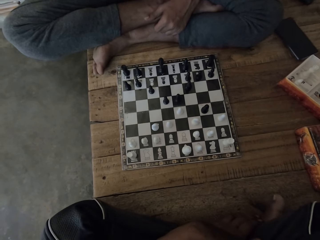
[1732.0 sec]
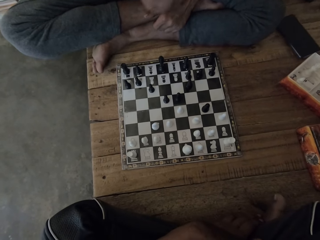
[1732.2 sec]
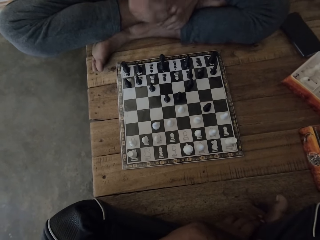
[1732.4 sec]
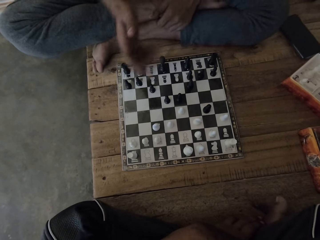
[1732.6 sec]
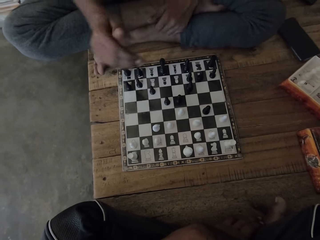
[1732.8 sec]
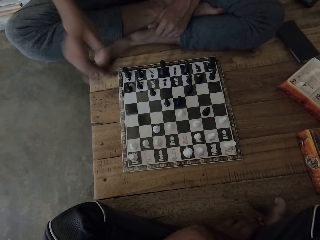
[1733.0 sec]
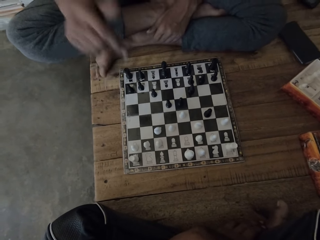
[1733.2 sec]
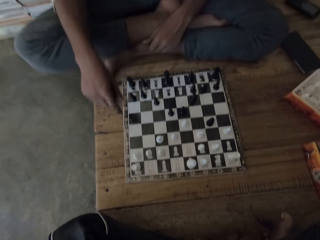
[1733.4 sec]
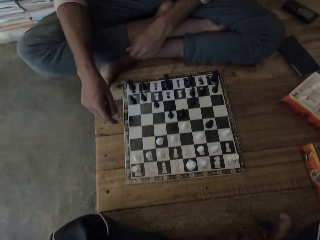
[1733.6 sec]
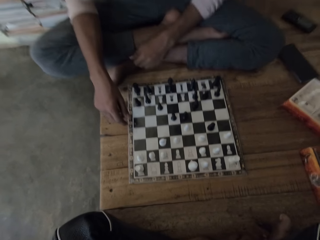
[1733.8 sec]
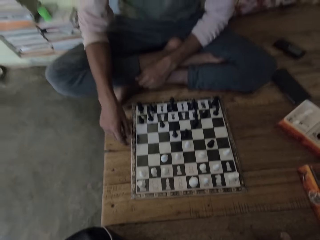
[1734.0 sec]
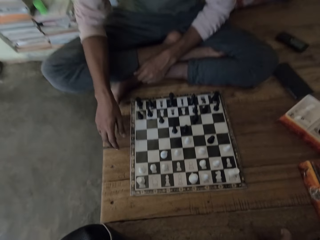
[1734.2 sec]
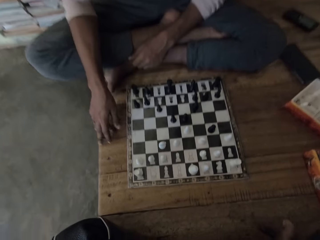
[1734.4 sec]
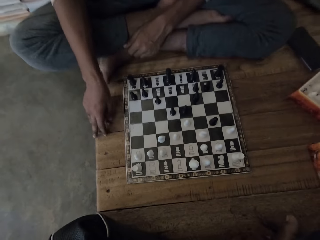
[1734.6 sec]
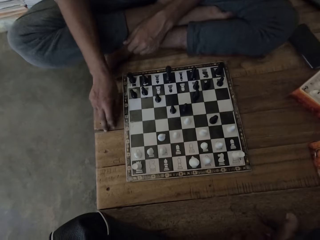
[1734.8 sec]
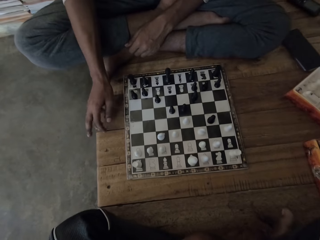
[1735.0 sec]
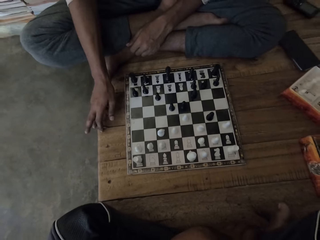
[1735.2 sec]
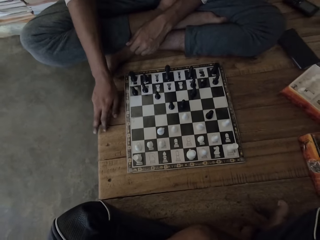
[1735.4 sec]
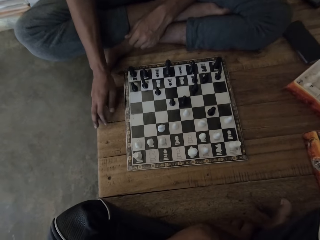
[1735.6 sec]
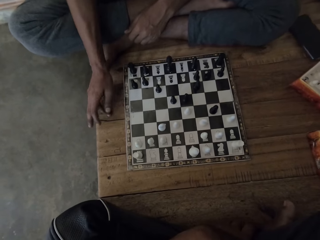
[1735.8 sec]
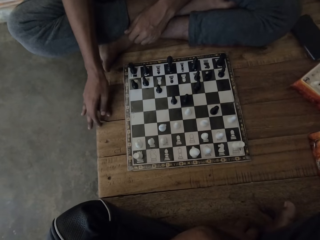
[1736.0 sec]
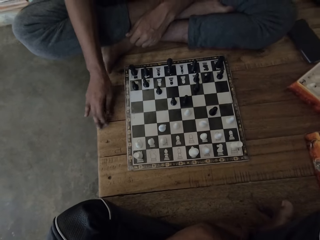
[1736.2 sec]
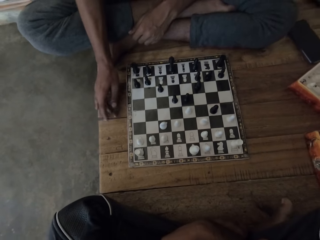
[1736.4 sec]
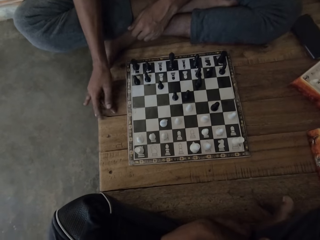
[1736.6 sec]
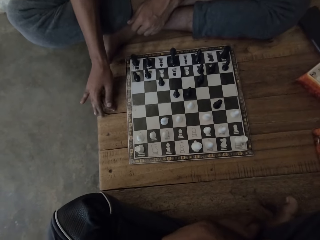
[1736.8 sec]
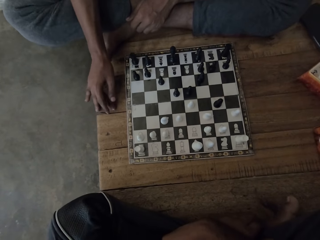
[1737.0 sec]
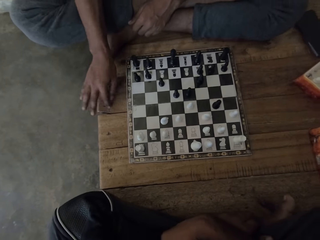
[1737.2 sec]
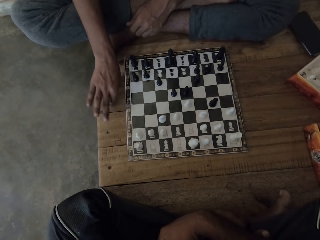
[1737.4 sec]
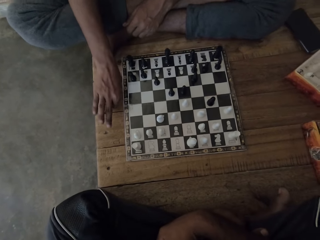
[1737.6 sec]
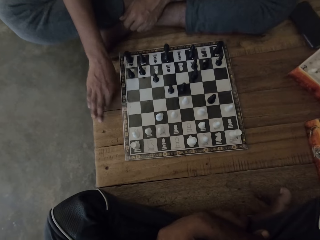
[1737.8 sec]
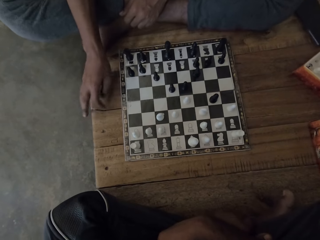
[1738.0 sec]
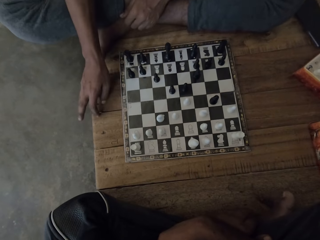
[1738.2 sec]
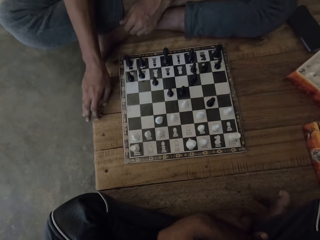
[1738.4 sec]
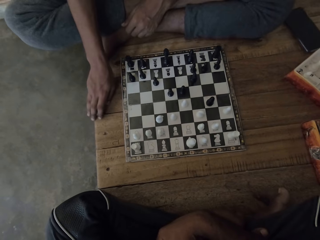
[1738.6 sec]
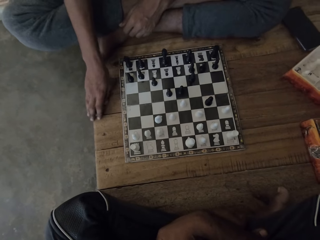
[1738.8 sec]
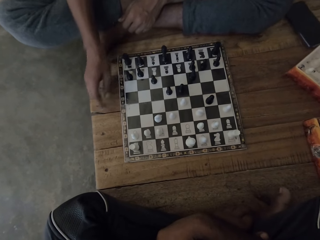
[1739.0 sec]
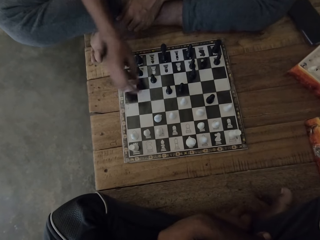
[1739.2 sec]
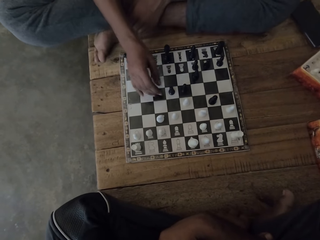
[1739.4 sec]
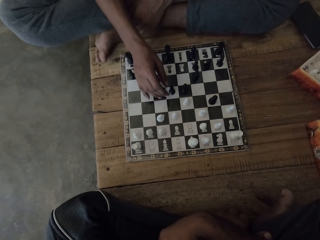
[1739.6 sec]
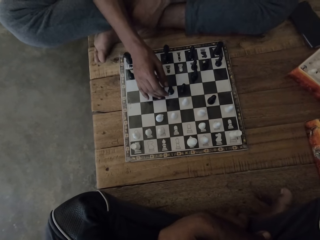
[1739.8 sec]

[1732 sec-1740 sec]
A person moves hands. The camera wearer touches the wooden board.

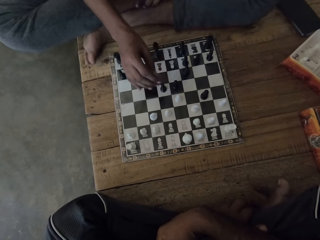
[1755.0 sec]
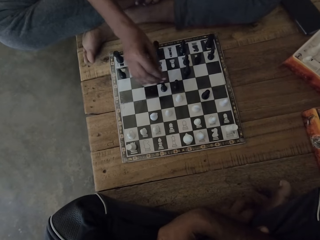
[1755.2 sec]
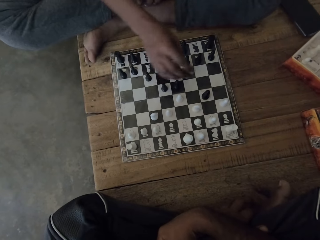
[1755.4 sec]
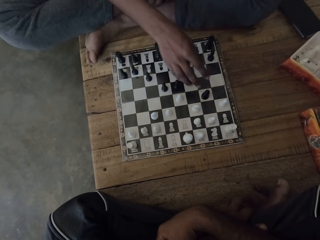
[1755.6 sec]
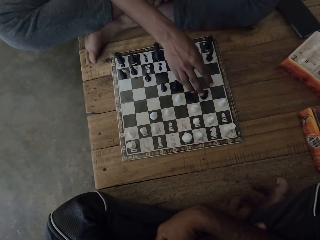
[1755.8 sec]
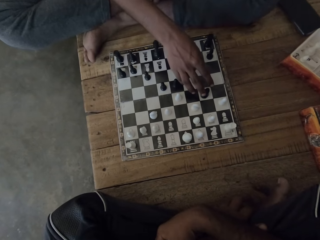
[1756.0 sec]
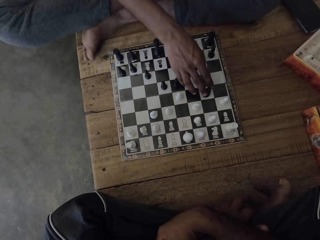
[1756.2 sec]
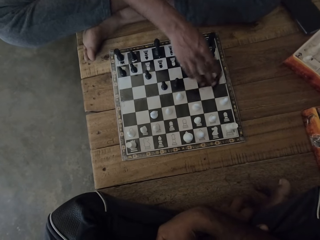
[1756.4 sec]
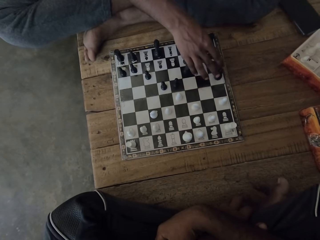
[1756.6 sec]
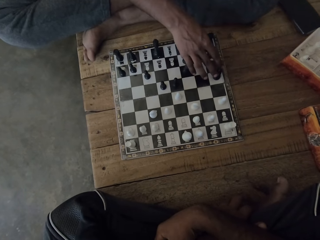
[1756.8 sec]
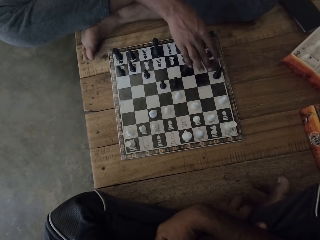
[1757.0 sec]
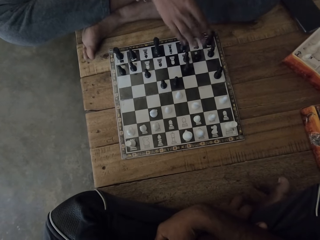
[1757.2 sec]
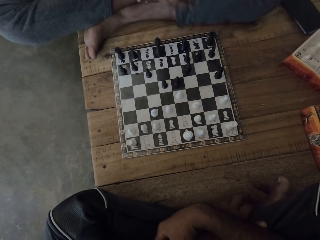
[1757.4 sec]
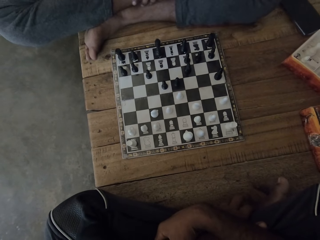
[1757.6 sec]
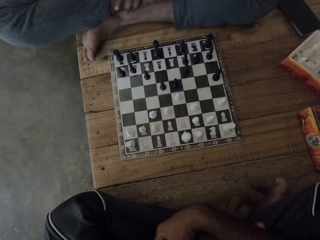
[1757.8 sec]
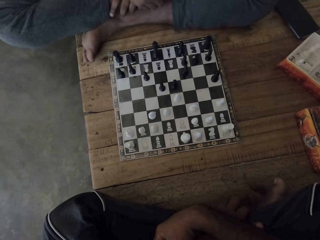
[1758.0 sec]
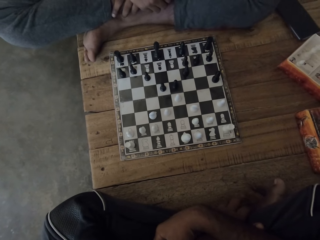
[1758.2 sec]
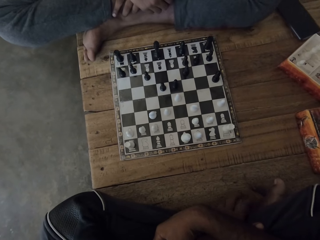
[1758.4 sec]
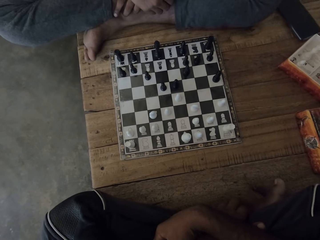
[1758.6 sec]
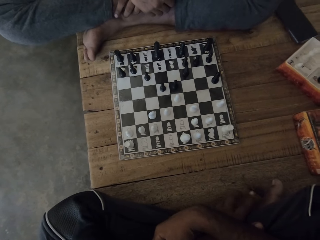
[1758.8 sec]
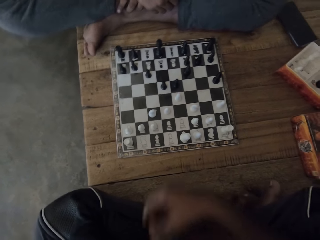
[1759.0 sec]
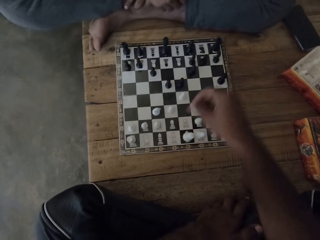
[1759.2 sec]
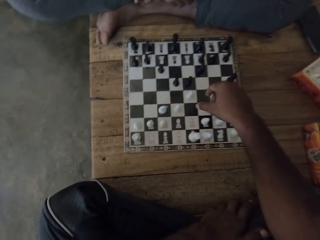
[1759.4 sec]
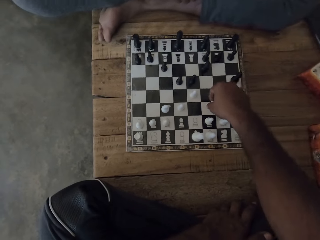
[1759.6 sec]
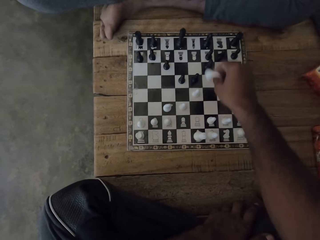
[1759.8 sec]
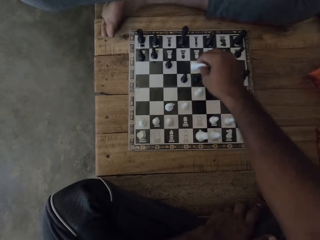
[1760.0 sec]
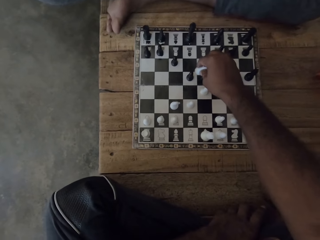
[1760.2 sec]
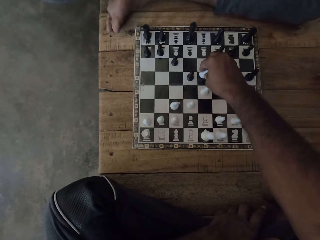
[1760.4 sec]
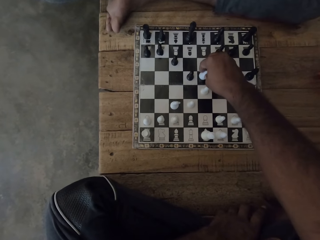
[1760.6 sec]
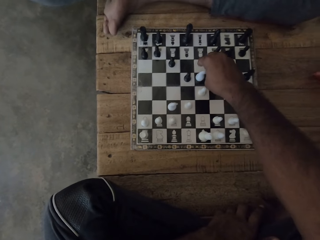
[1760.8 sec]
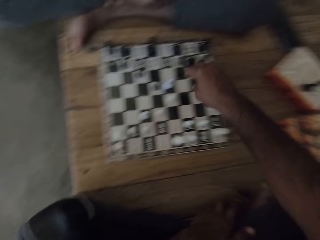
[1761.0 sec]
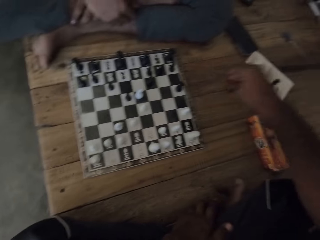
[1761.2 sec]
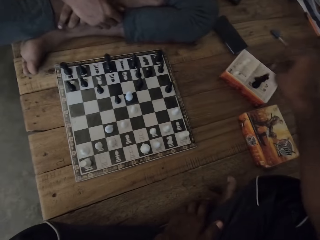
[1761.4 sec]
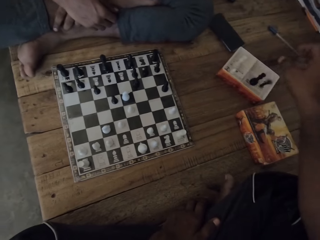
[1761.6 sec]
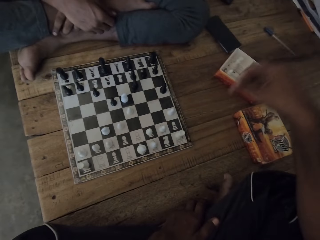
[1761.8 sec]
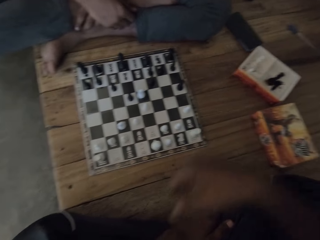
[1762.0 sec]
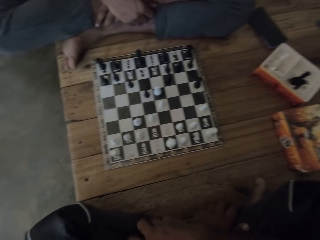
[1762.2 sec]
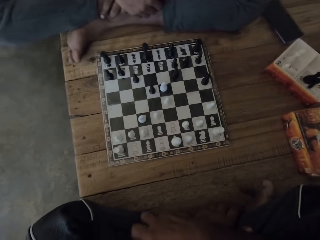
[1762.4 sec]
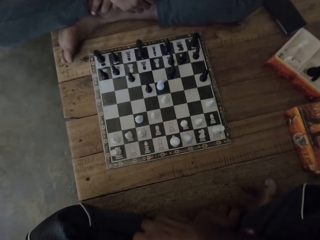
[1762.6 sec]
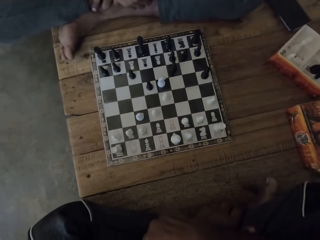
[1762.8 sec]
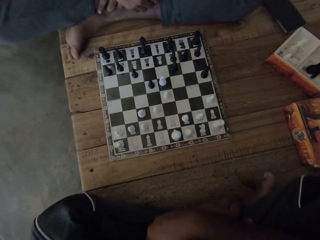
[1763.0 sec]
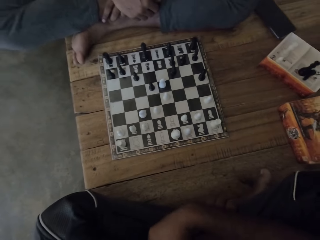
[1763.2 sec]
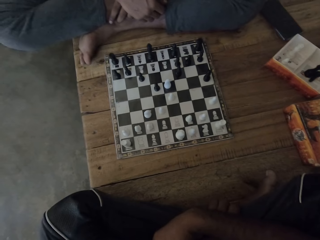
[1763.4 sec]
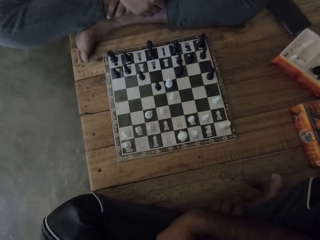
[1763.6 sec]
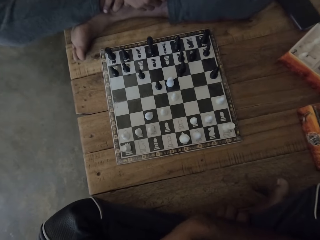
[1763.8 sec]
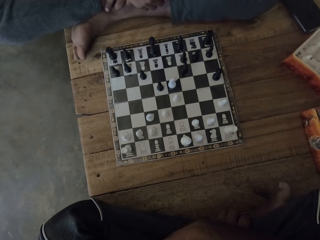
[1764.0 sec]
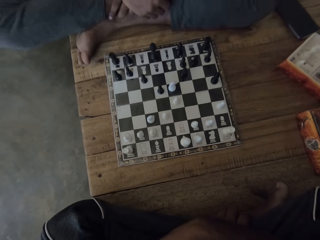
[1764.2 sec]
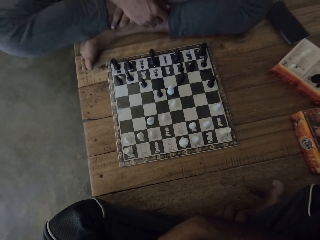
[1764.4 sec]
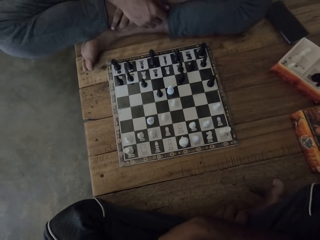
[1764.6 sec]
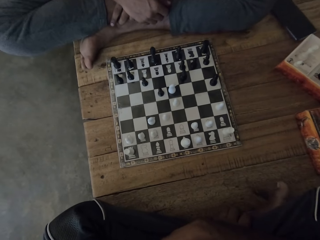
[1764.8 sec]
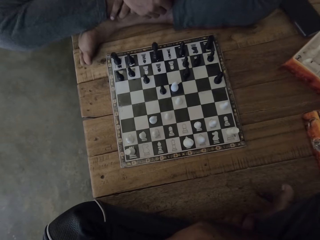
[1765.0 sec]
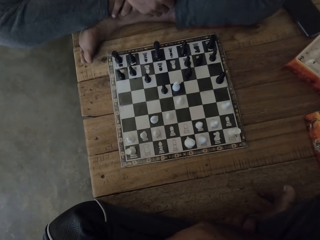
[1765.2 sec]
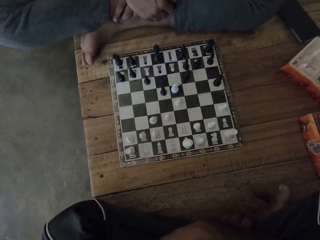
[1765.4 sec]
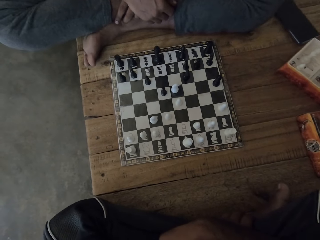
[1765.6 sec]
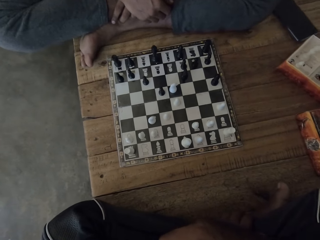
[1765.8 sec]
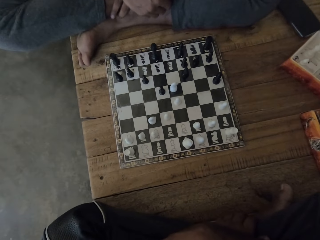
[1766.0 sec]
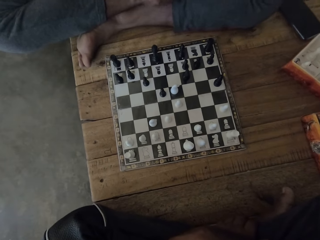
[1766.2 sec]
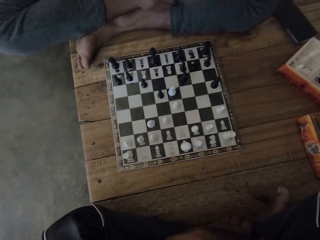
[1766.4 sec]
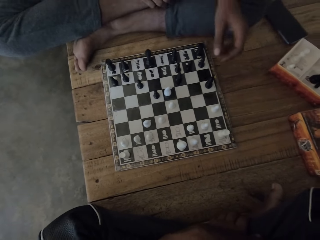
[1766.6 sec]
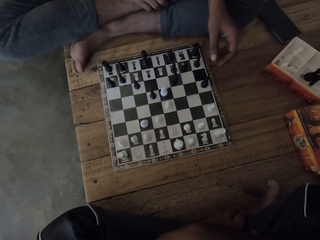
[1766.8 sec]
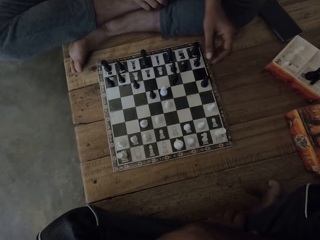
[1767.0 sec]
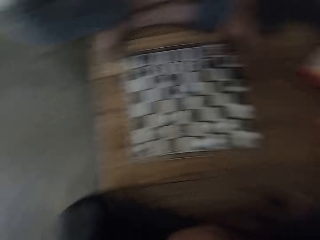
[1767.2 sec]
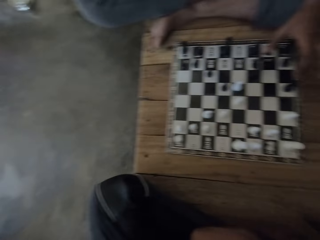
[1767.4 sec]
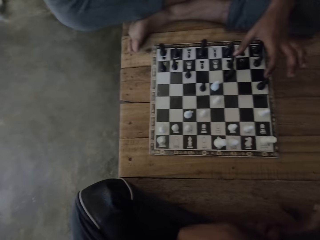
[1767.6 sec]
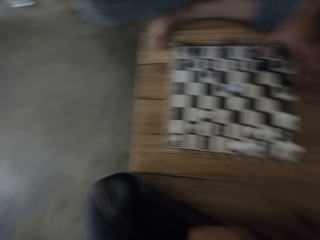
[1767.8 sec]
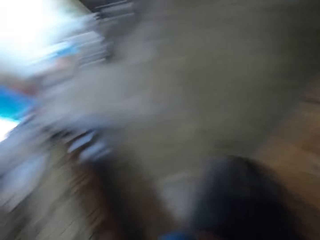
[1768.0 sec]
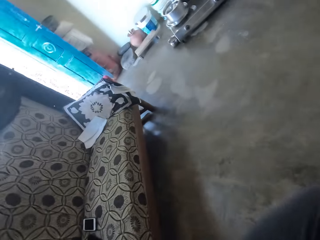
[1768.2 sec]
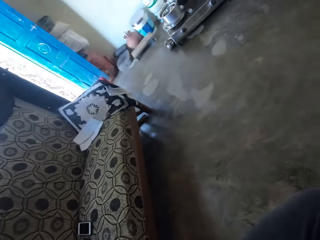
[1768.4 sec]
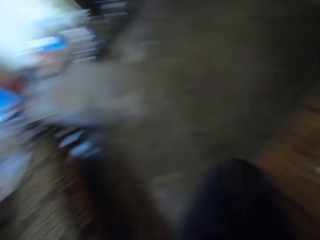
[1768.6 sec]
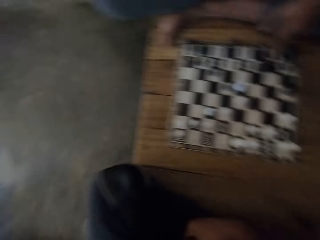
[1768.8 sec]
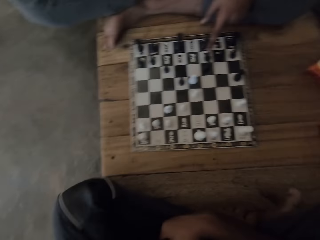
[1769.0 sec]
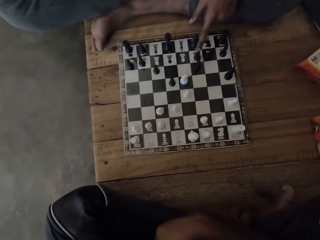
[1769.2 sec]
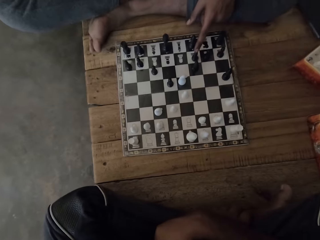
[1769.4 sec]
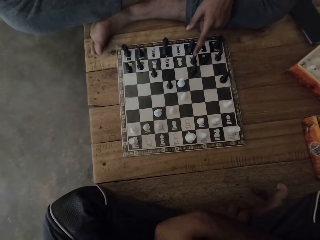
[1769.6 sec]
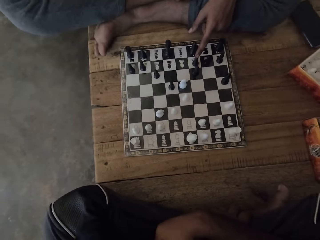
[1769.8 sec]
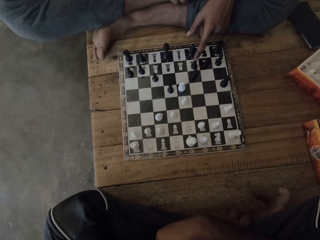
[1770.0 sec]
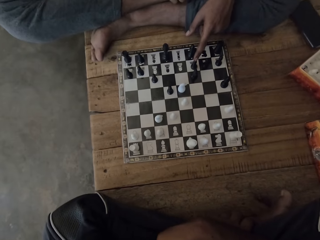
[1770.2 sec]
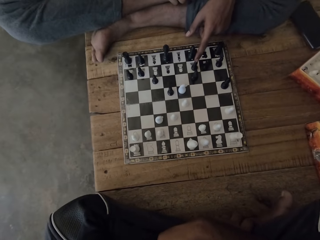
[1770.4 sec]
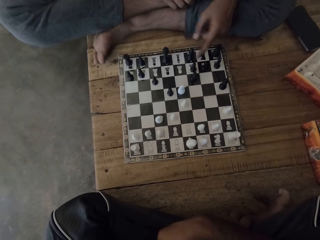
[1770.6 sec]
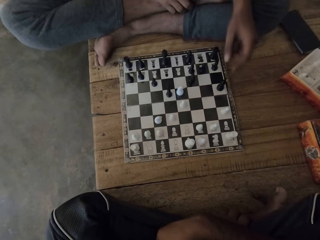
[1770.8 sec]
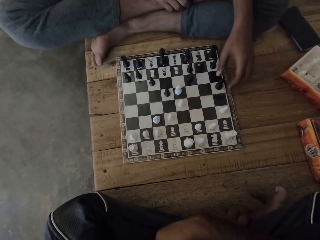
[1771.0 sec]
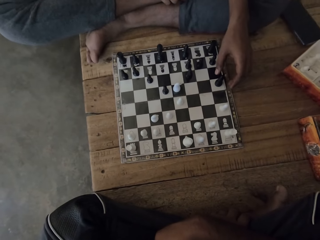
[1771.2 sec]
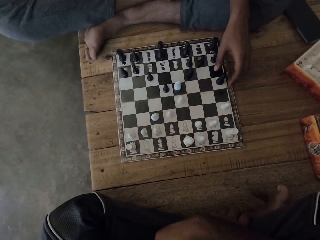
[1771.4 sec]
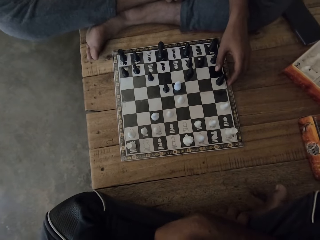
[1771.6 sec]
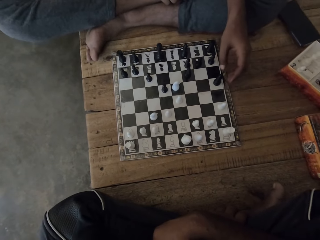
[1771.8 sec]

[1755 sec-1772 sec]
A person moves the pawn. The camera wearer moves the pawn. They put the pawn in the box. The person moves the hand. The camera wearer looks at a chessboard on a table. The person looks around a room. The camera wearer looks around a room. They look at the chessboard on the table.
